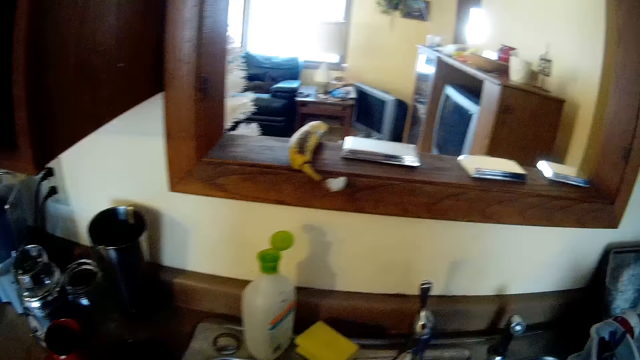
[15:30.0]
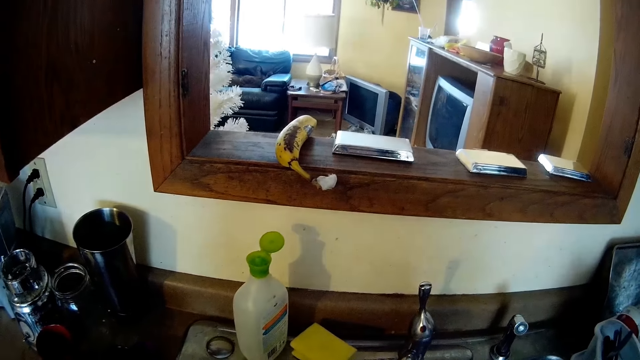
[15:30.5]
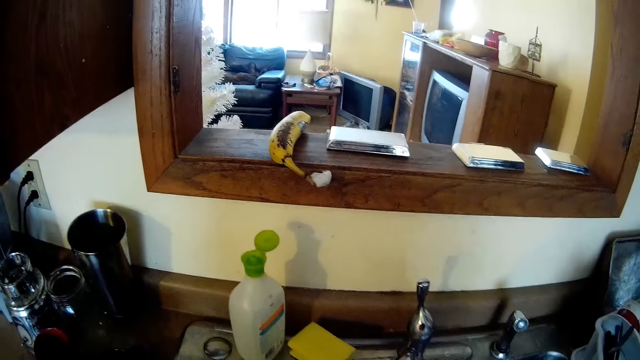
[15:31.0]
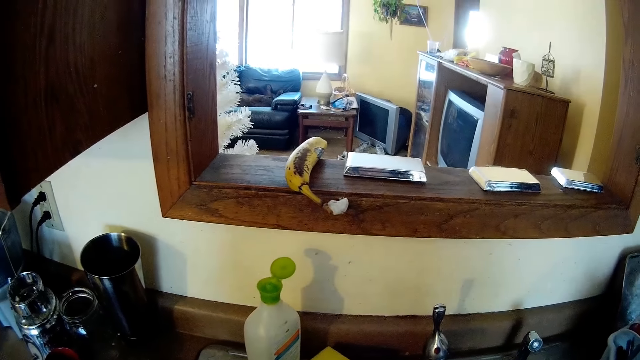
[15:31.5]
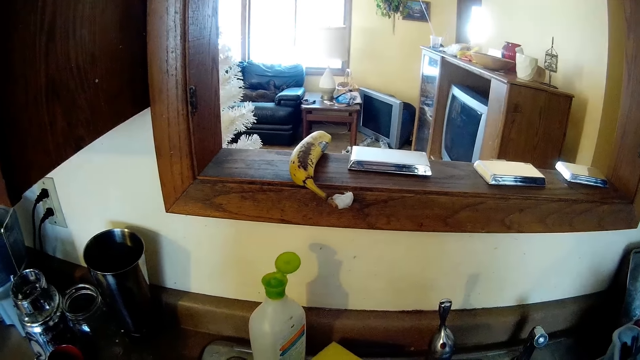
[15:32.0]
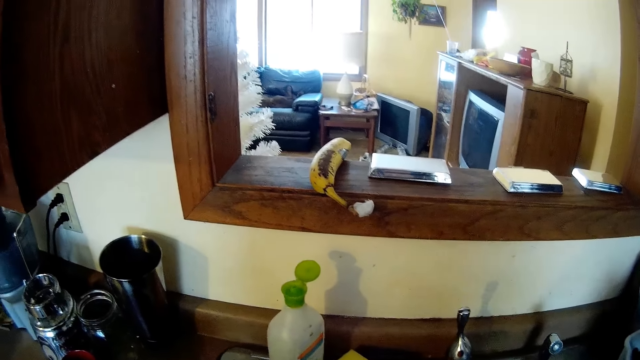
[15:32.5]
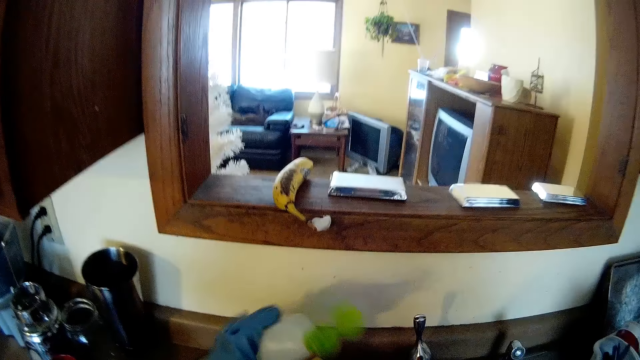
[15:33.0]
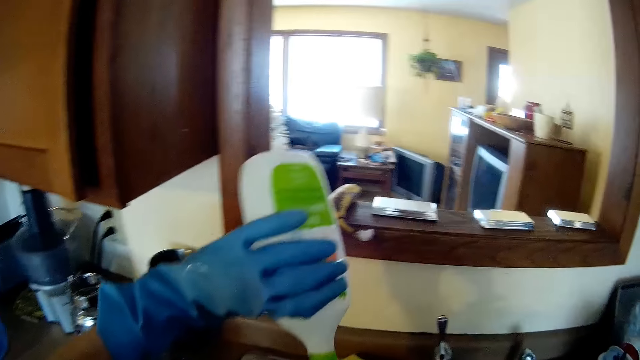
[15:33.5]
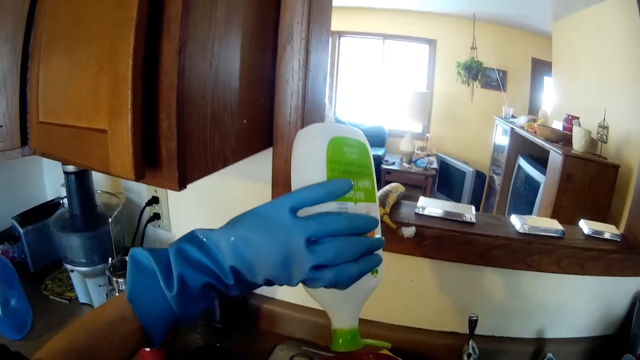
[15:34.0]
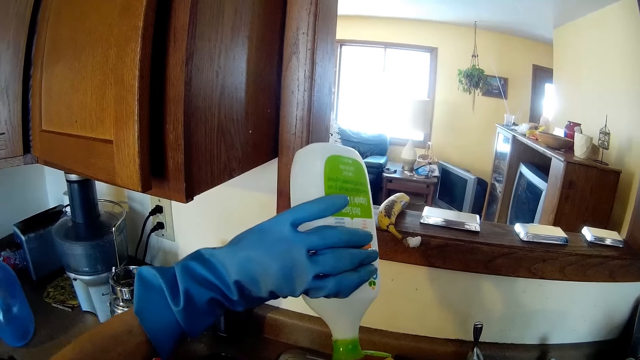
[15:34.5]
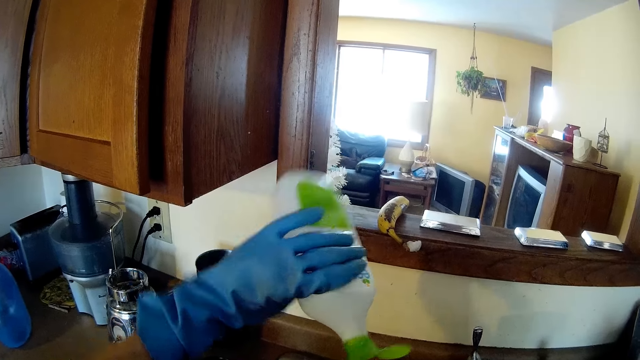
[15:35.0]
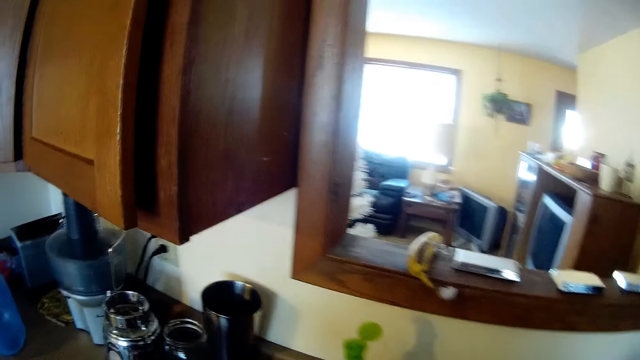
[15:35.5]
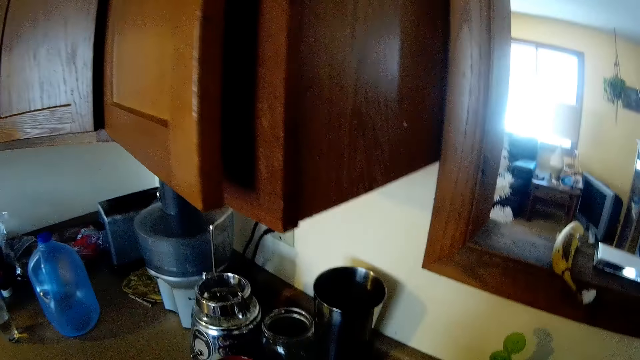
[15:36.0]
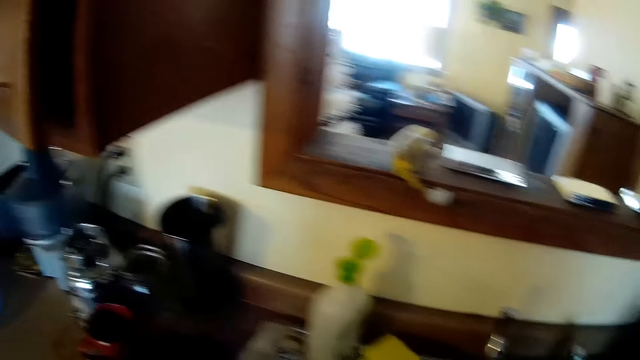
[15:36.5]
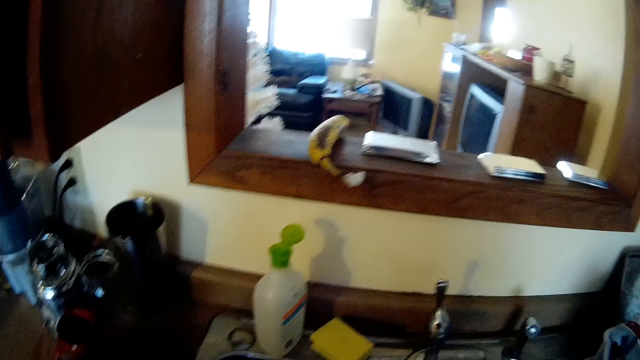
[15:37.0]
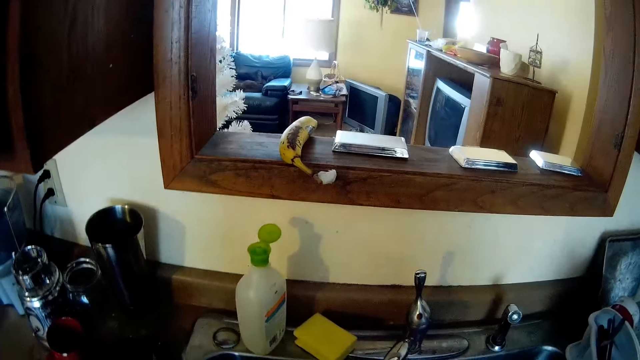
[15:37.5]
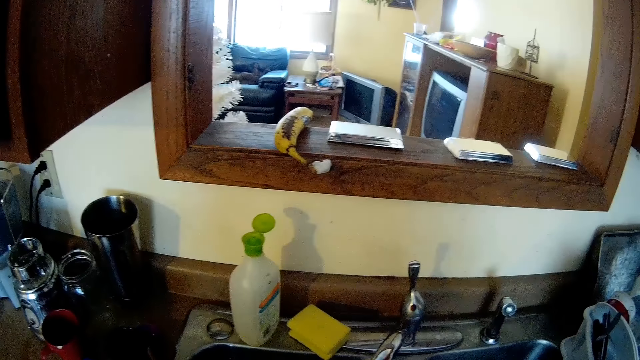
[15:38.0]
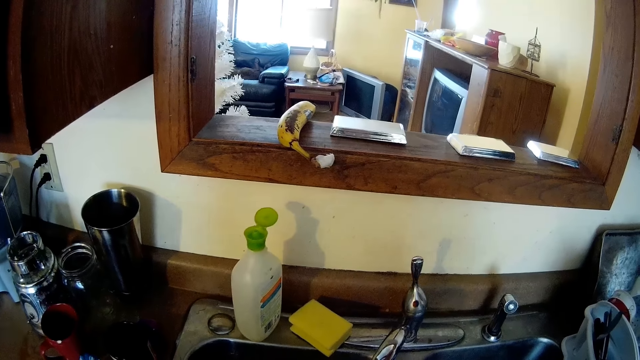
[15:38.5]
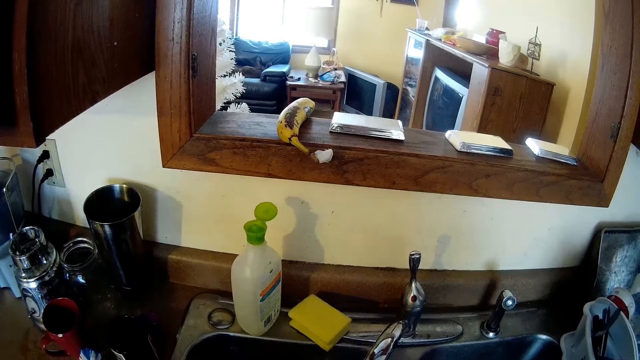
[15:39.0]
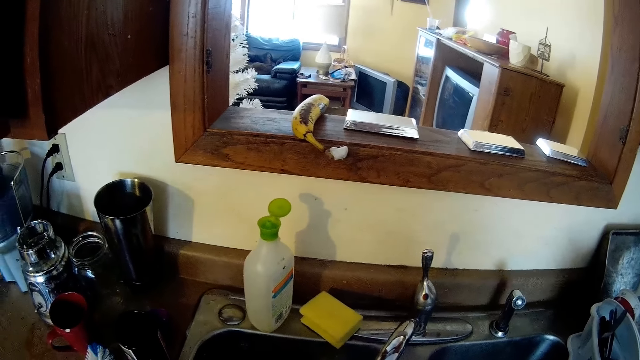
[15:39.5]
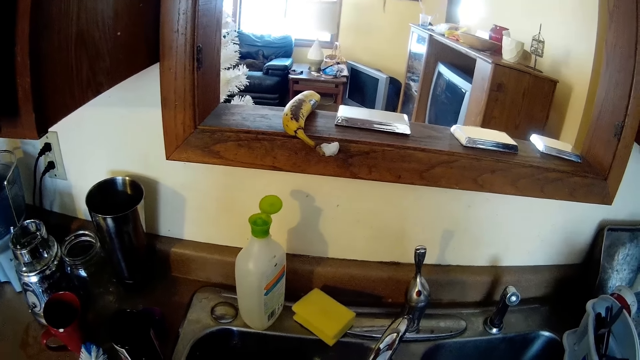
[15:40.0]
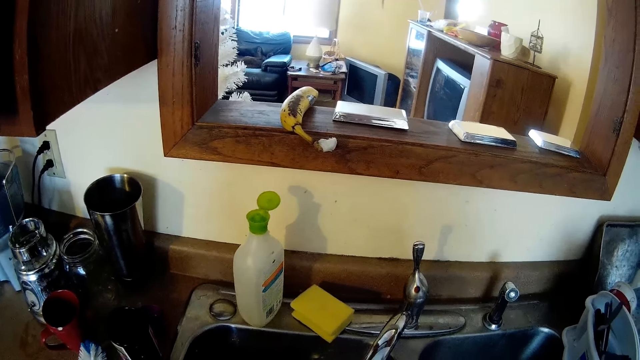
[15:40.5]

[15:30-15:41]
The camera wearer picks up a container of soap from a sink top with her left hand. She pours some soap from the container of soap in her left hand on her right hand. She places the container of soap on the sink top.

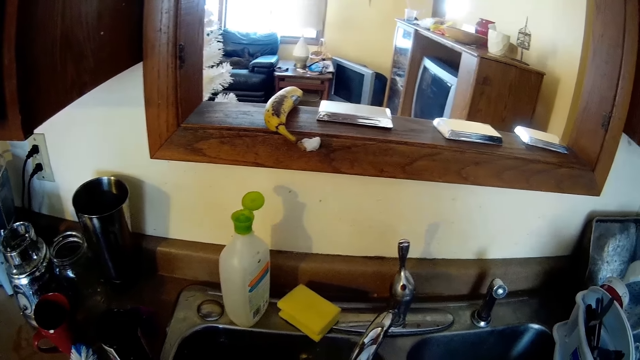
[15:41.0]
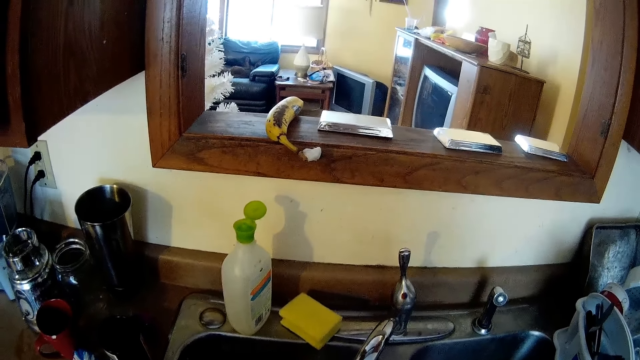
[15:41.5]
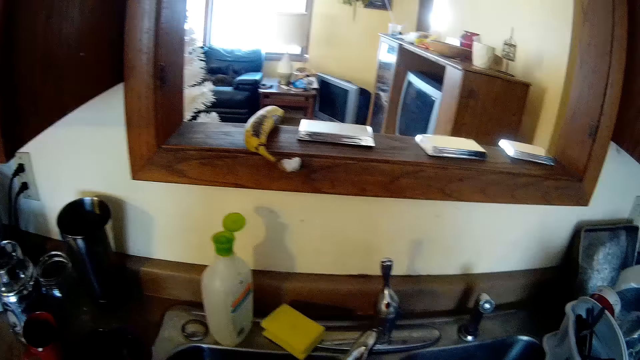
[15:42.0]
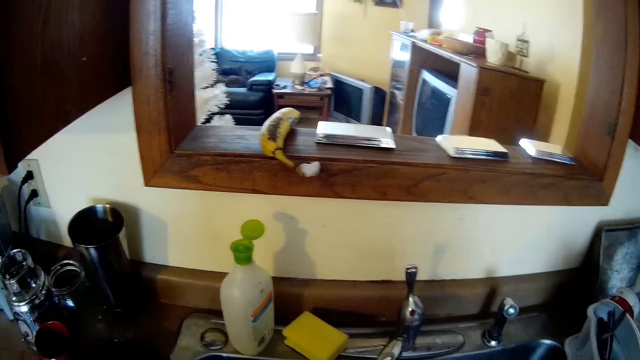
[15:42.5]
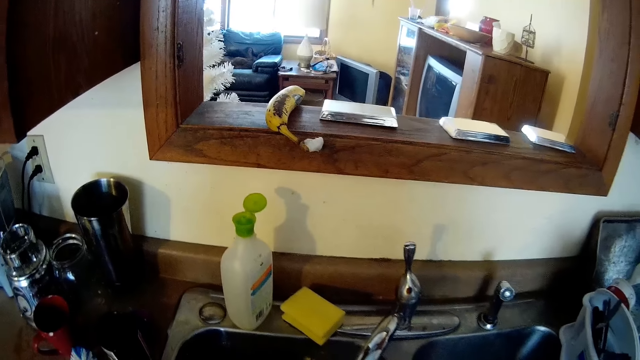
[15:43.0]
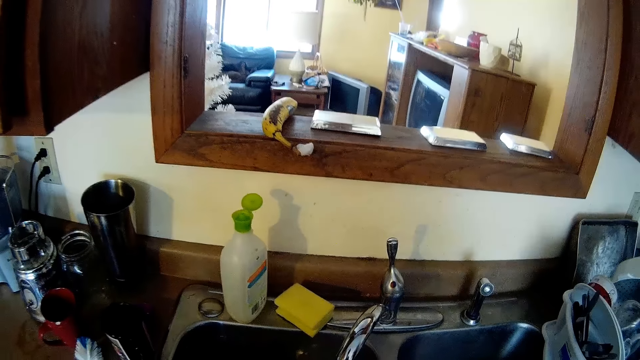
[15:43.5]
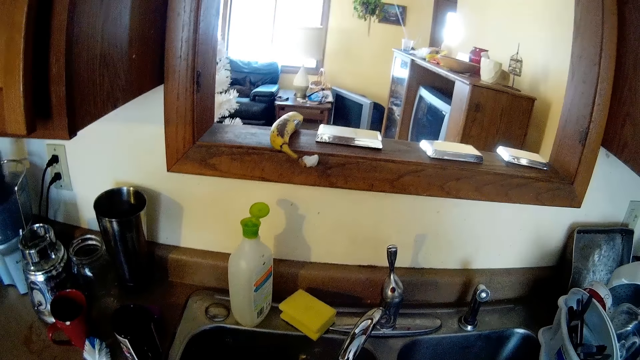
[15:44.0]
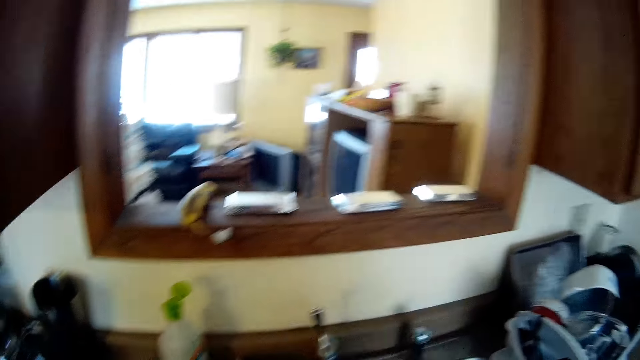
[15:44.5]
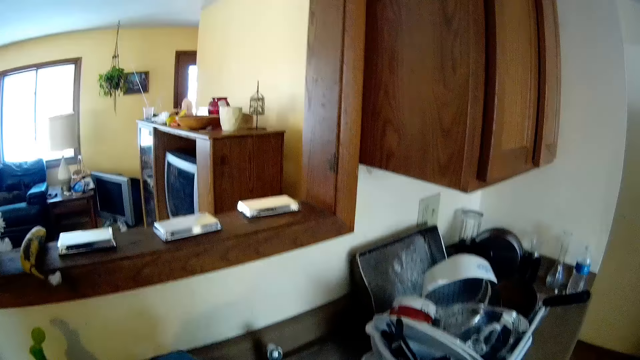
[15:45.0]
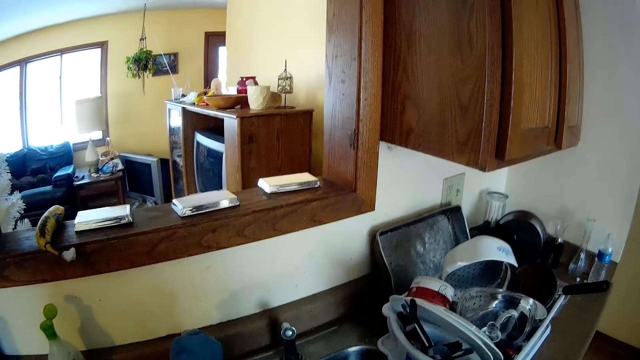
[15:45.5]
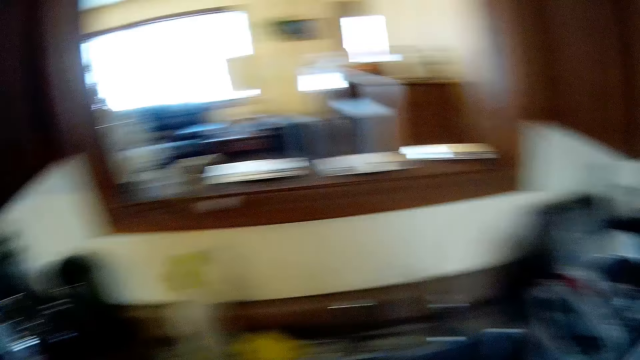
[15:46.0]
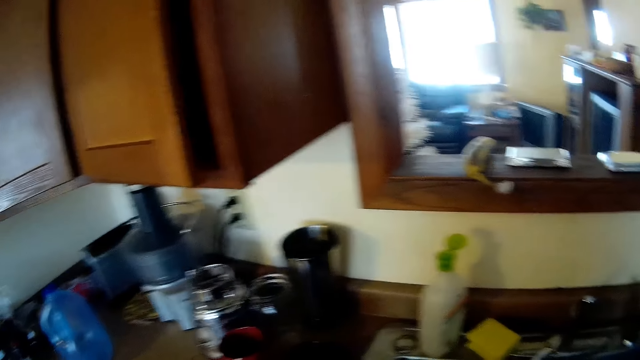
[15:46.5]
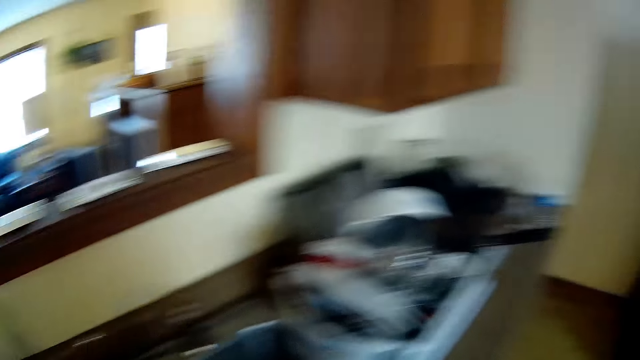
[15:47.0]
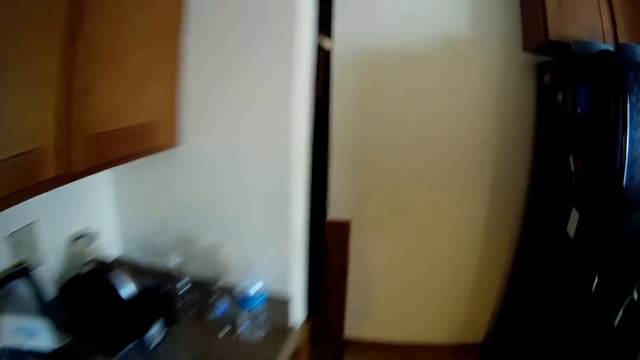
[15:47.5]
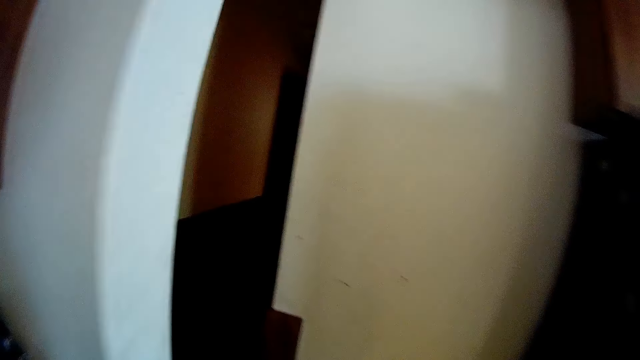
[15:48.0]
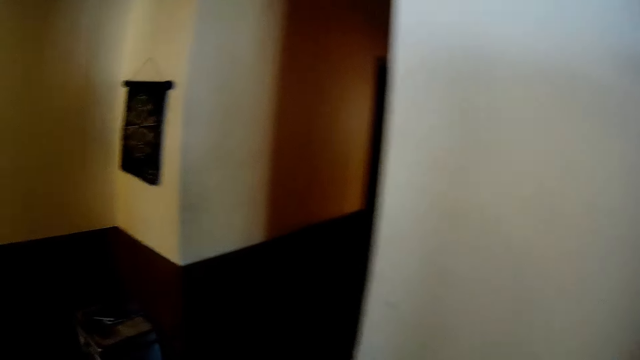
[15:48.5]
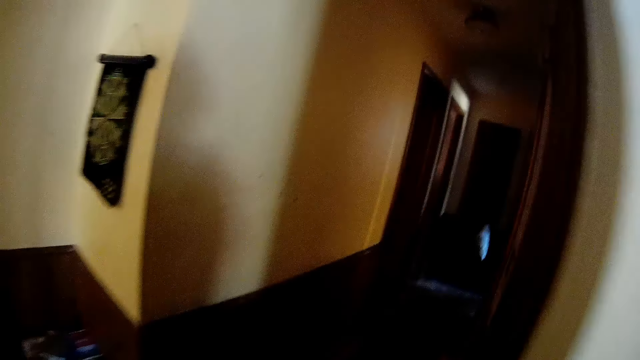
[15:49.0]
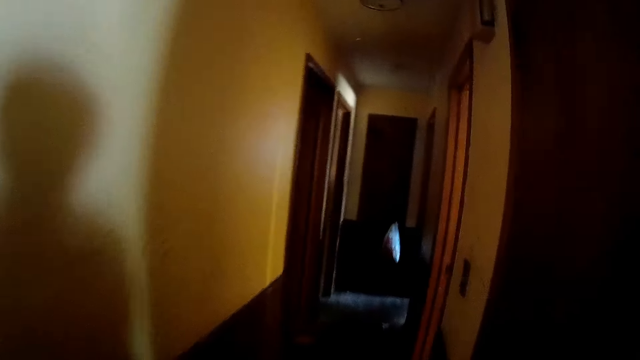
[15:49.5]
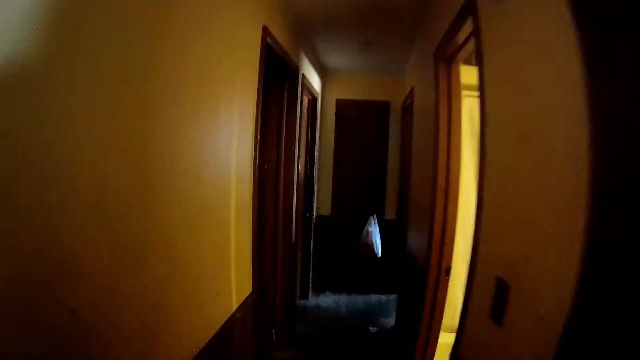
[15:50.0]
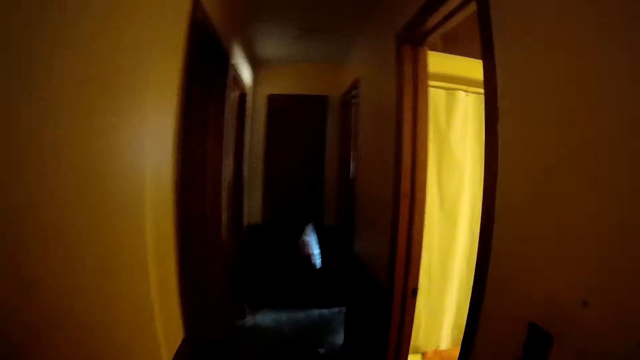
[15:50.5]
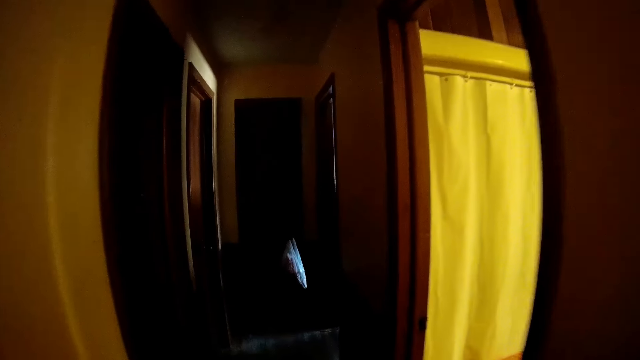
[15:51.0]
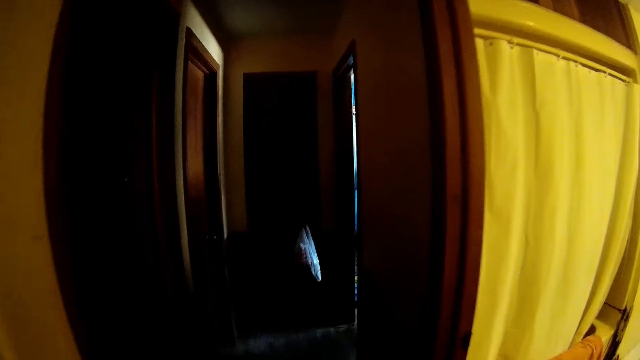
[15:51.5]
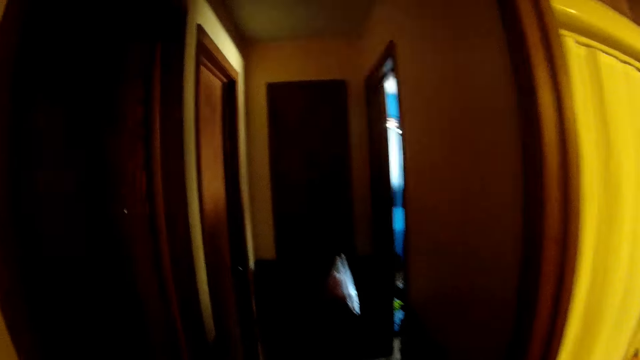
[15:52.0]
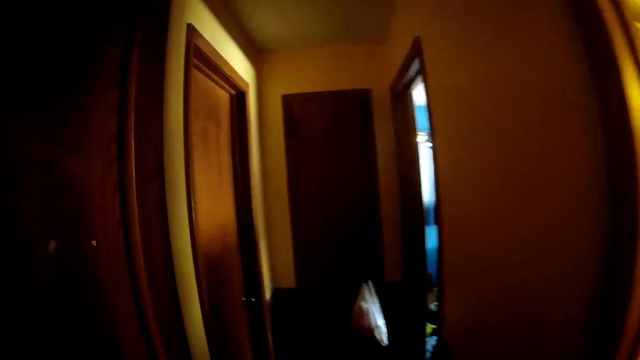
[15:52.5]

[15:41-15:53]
The camera wearer walks.
